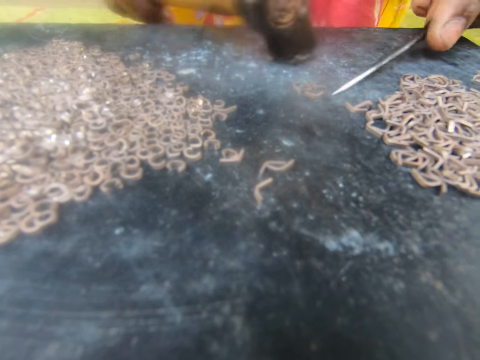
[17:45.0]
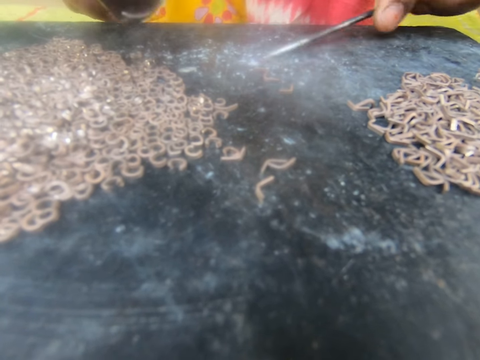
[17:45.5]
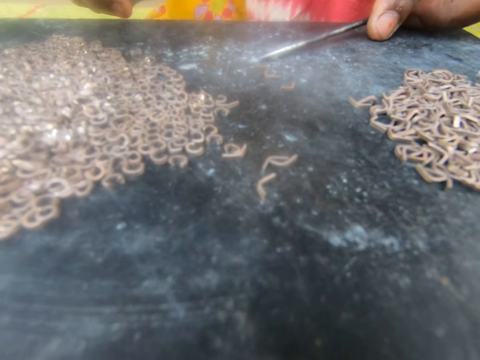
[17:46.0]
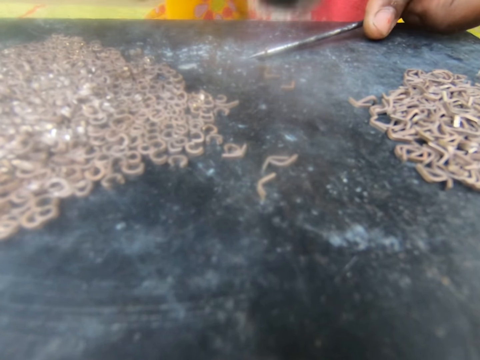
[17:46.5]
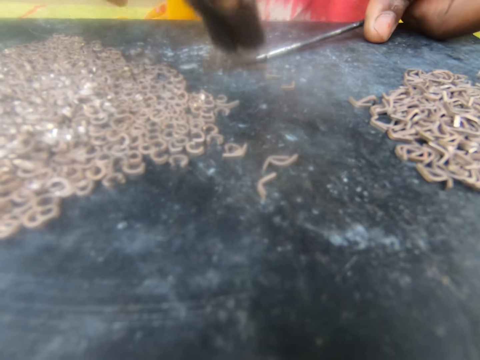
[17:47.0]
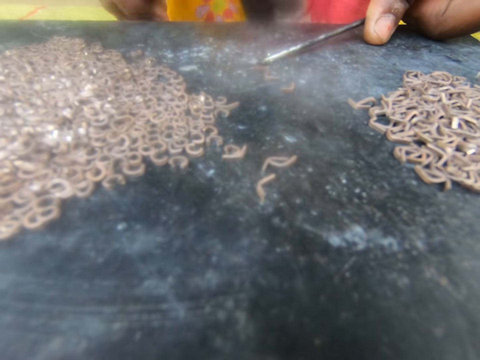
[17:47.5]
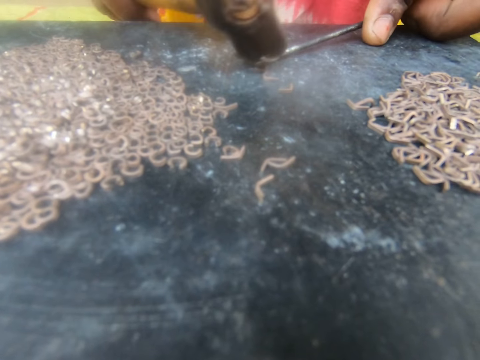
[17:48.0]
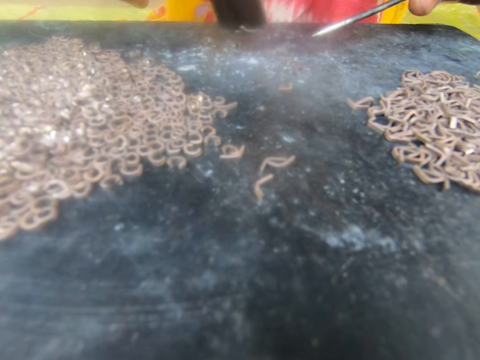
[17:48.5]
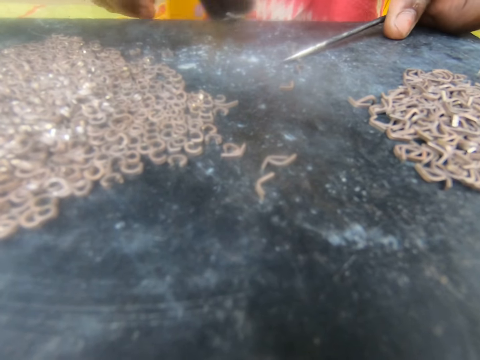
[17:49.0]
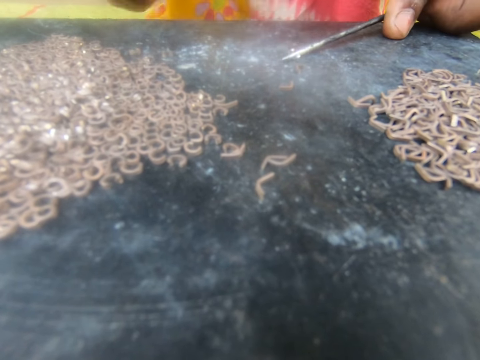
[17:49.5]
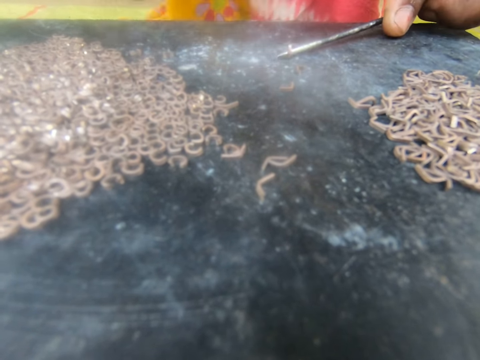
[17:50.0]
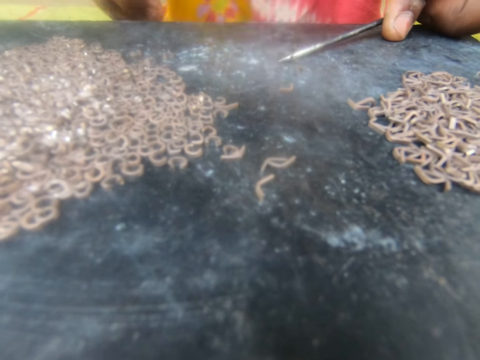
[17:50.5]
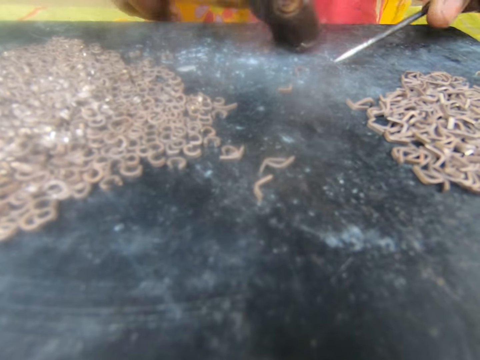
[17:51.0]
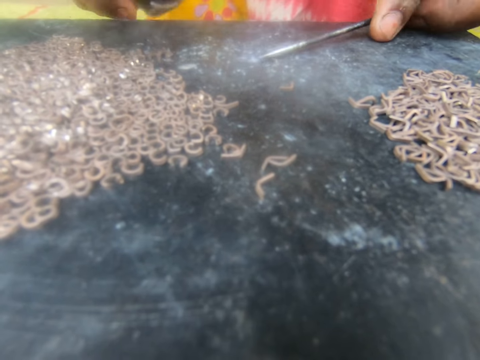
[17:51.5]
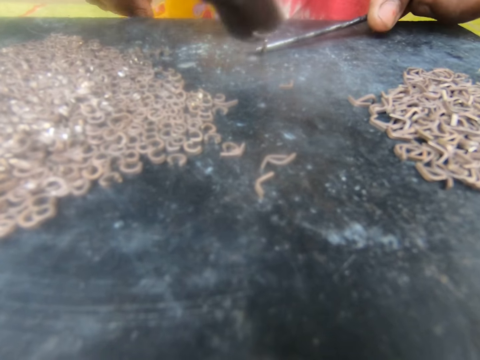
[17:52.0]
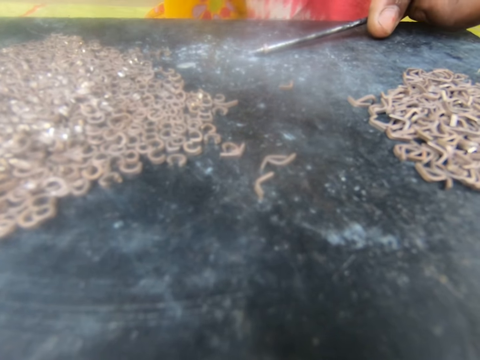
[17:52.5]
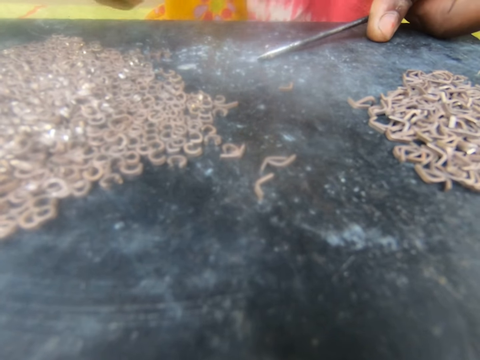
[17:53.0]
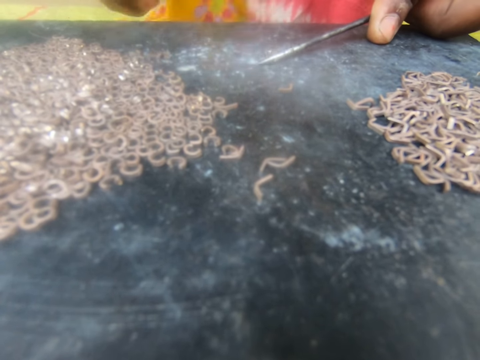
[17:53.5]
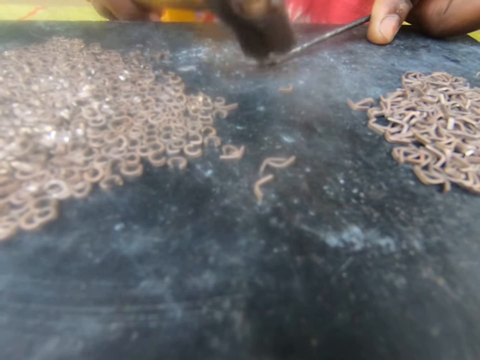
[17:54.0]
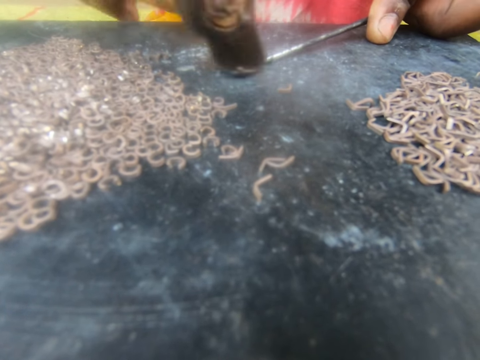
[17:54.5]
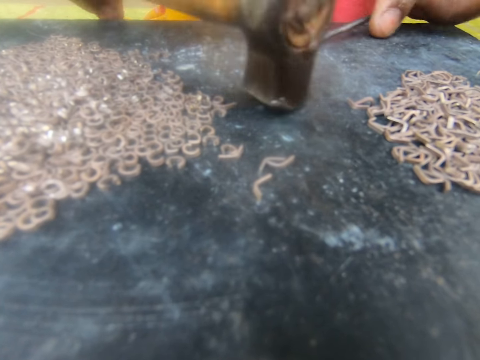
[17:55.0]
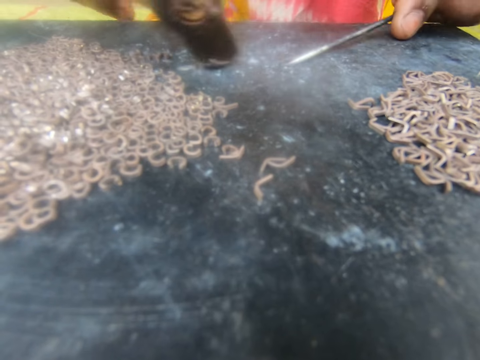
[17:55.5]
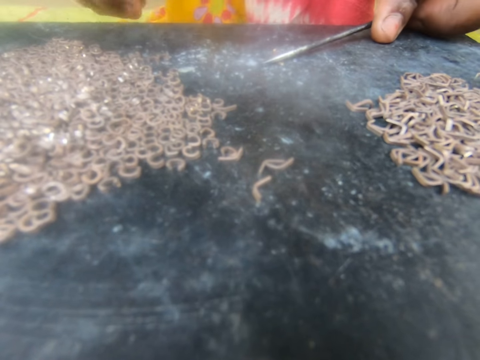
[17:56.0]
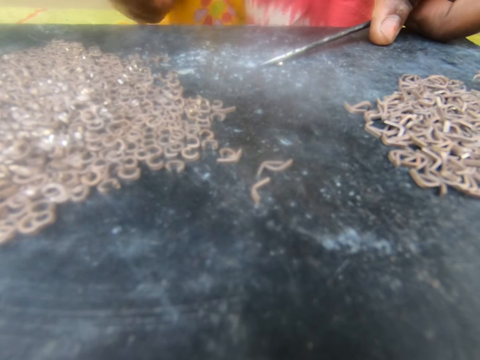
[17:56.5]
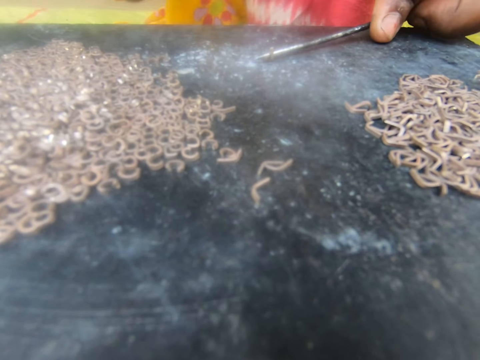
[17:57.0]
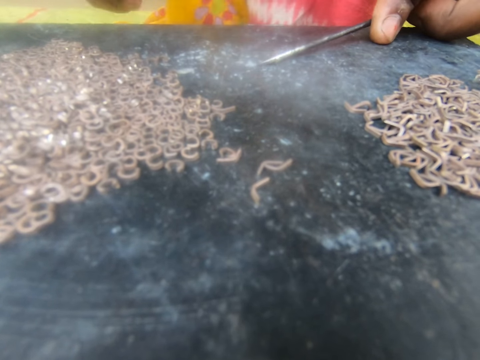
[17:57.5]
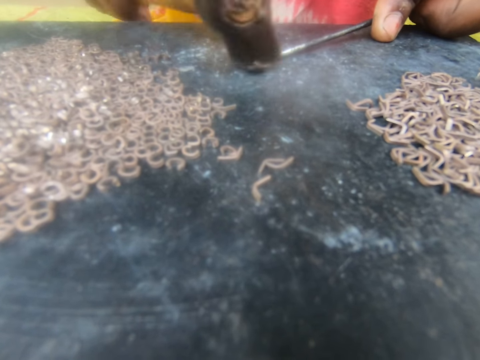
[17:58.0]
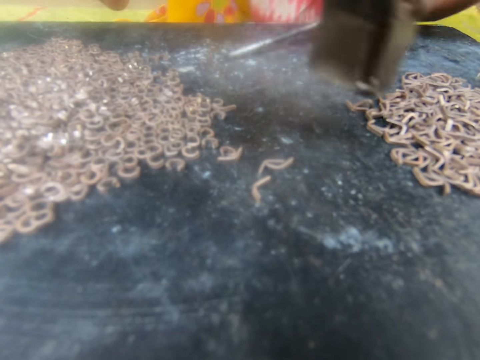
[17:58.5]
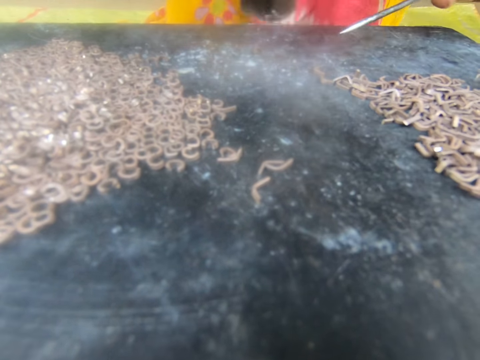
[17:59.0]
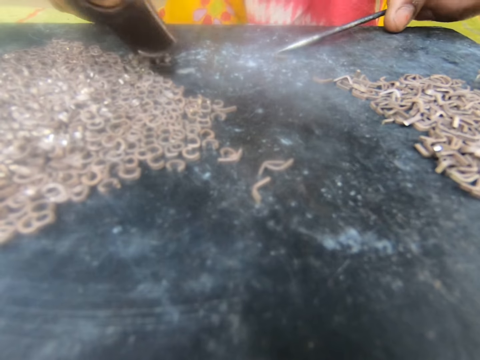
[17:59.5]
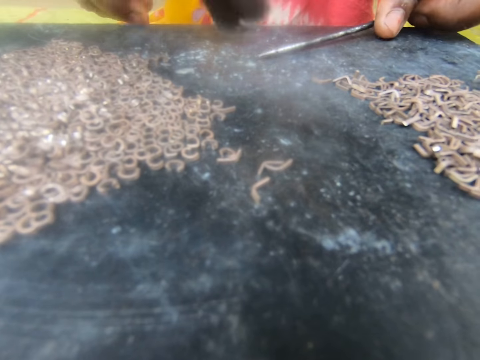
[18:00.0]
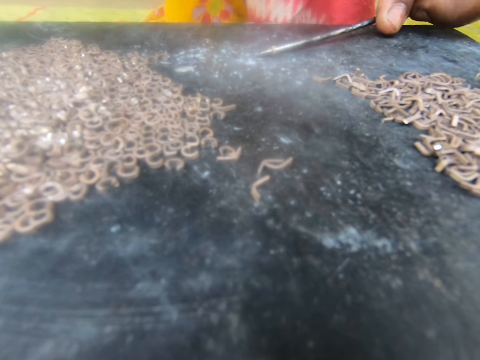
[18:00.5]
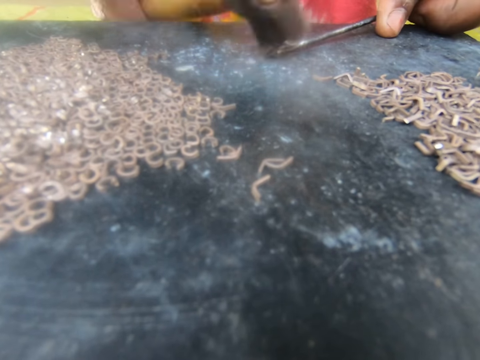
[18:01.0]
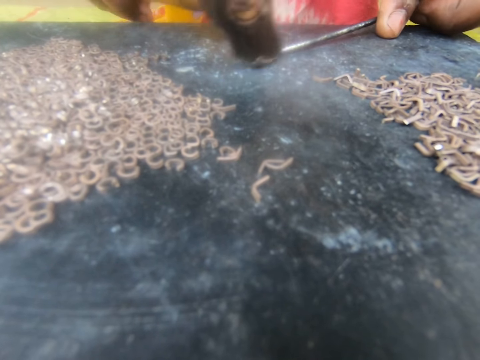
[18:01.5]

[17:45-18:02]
The camera wearer moves the metal with a hammer. They put the nail on the metal. They hit the metal with the hammer. They move the metal with the hammer. They put the nail on the metal. They hit the metal with the hammer. They move the metal with the hammer. They put the nail on the metal. They hit the metal with the hammer. They move the metal with the hammer. They put the nail on the metal. They hit the metal with the hammer. They assemble the nails with the hammer. They move the metal with the hammer. They put the nail on the metal. They hit the metal with the hammer.

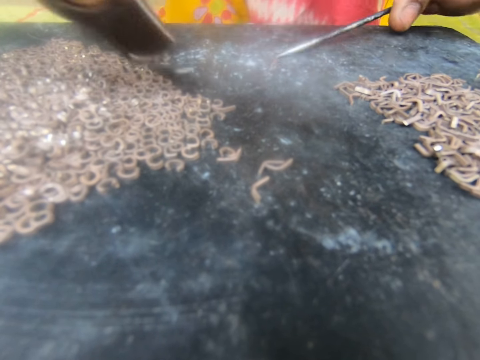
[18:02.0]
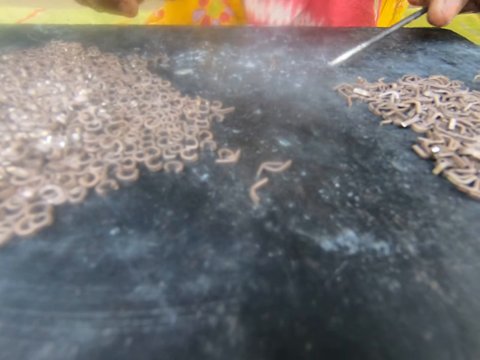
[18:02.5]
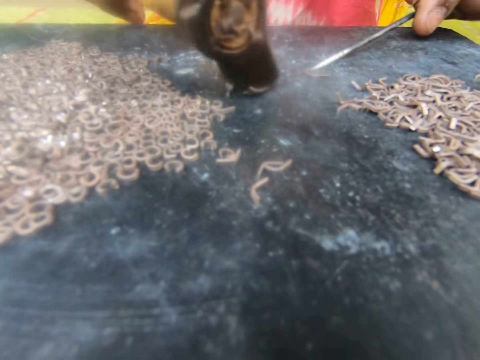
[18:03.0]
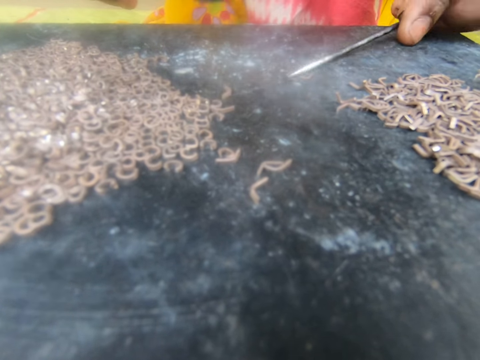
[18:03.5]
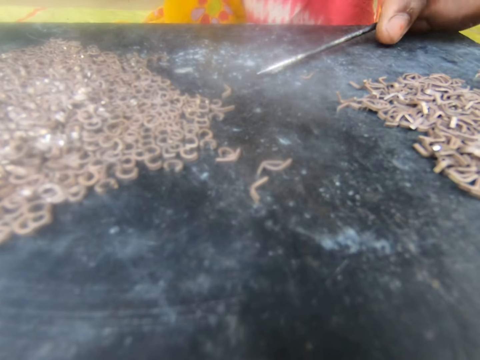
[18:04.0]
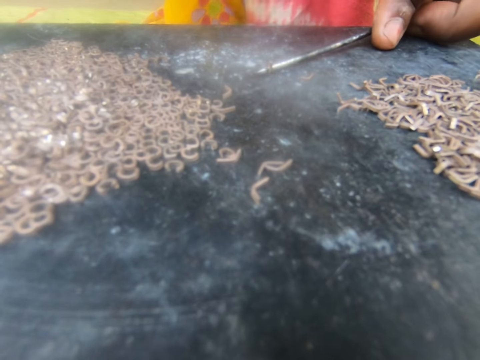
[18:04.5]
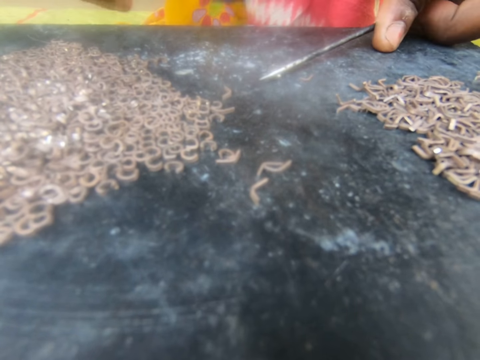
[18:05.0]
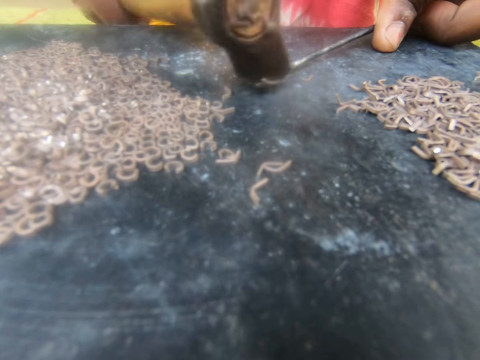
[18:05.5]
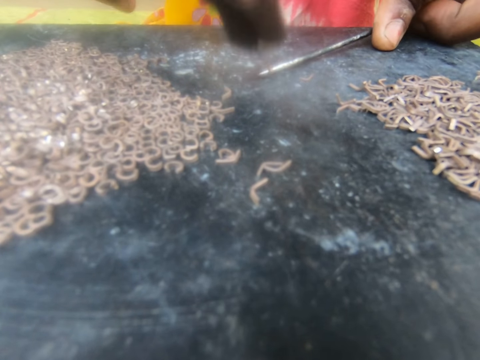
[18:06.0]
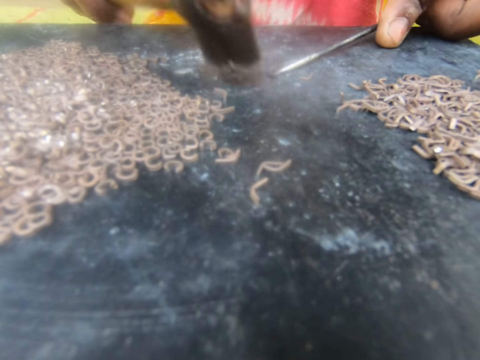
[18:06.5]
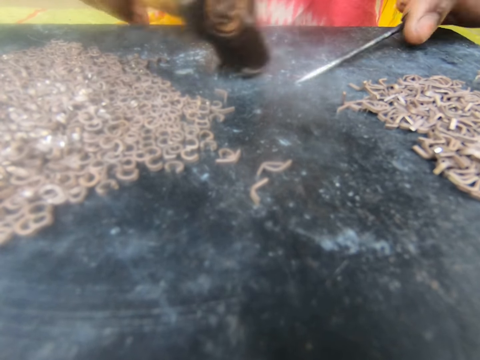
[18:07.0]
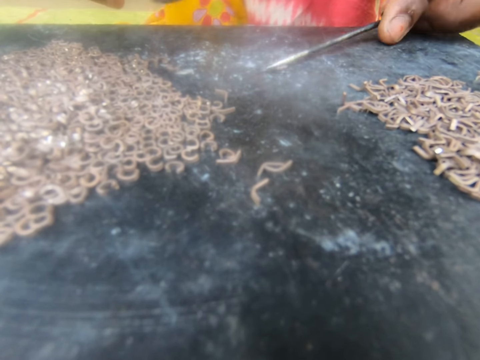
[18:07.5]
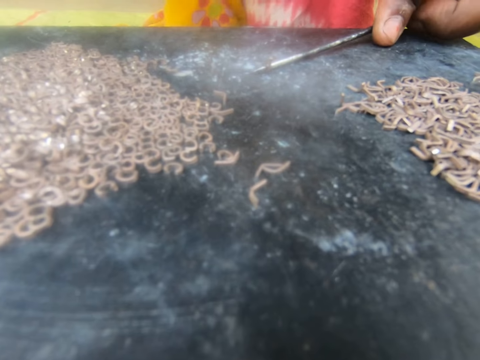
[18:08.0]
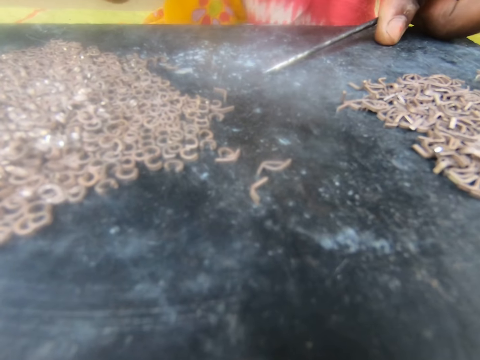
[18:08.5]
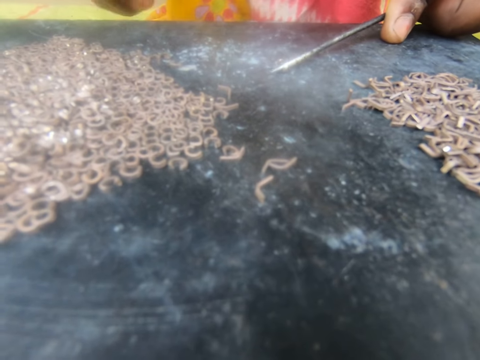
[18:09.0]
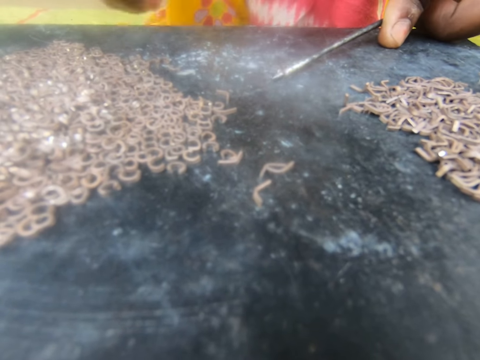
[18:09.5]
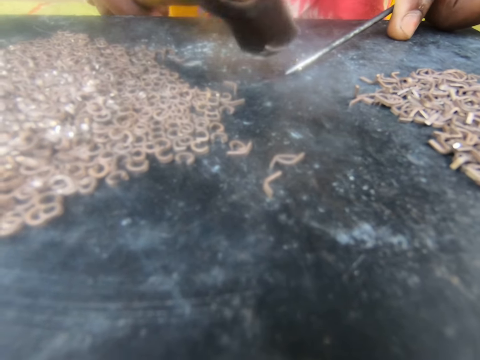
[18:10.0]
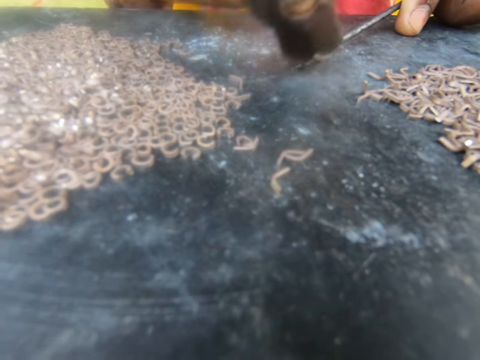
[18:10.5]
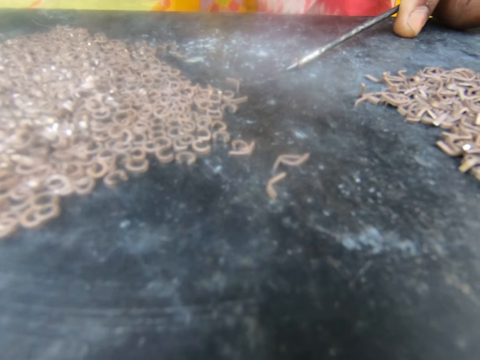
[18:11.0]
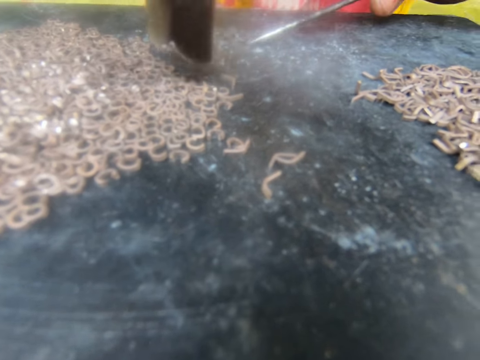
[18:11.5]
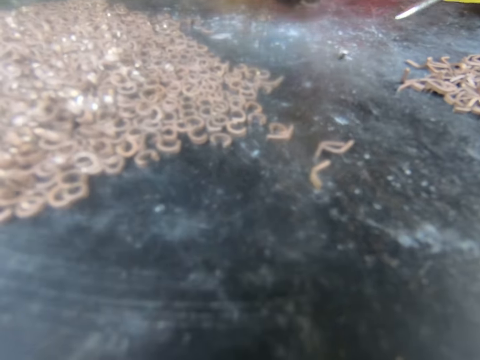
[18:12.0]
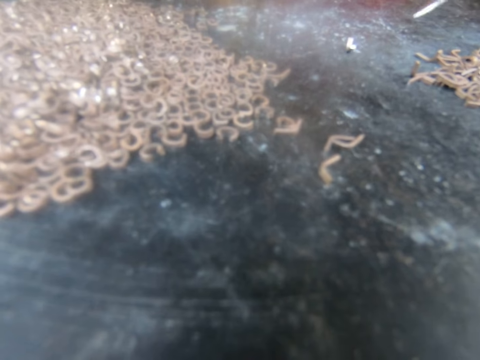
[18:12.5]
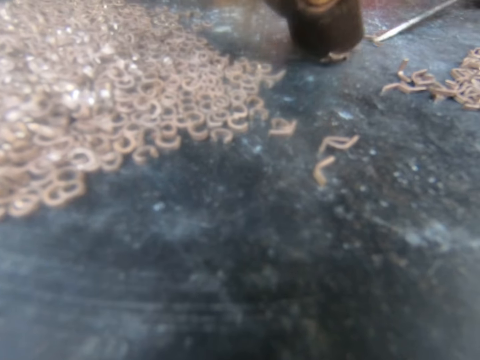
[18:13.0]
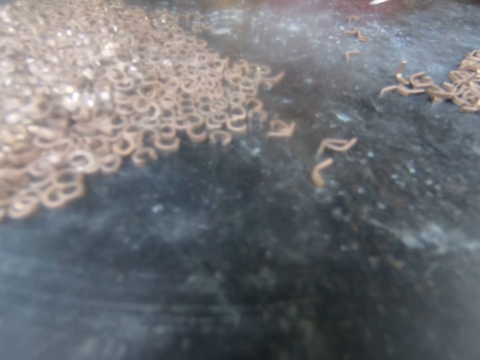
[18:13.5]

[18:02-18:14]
The camera wearer moves the metal with a hammer. They put the nail on the metal. They hit the metal with the hammer. They move the metal with the hammer. They put the nail on the metal. They hit the metal with the hammer. They move the metal with the hammer. They remove the nails with the hammer.
